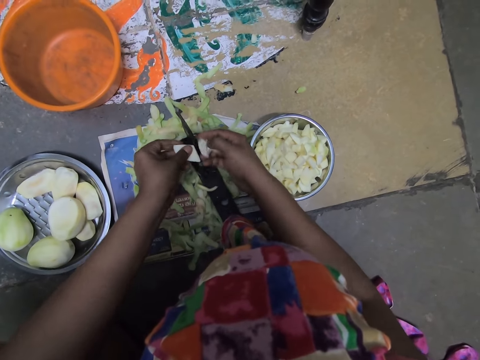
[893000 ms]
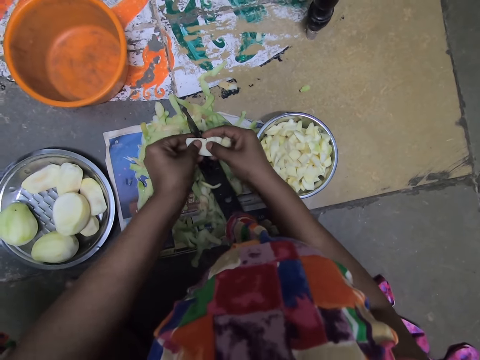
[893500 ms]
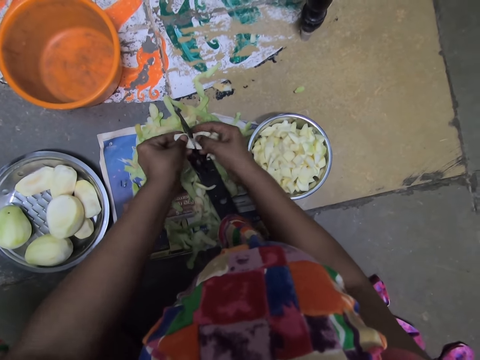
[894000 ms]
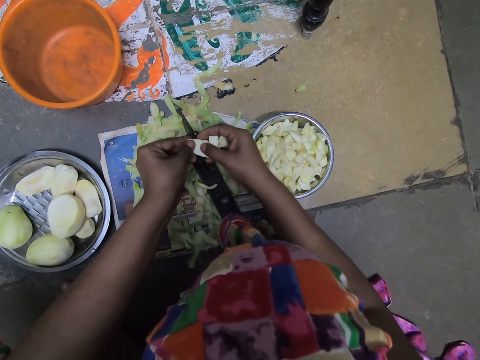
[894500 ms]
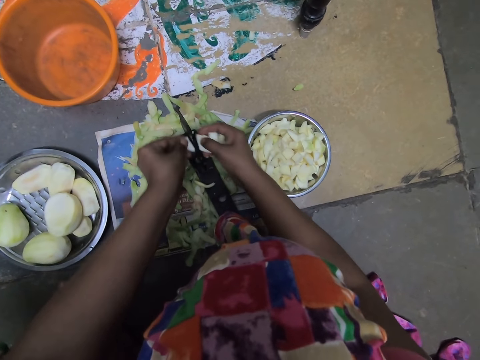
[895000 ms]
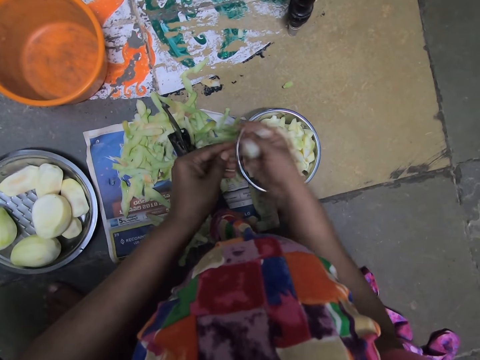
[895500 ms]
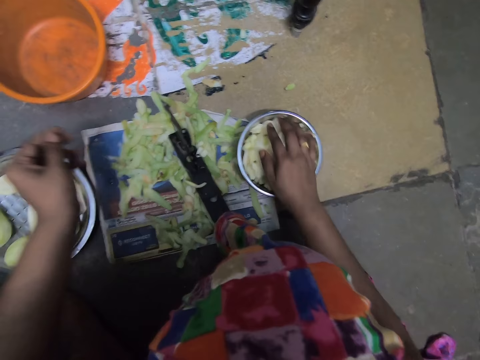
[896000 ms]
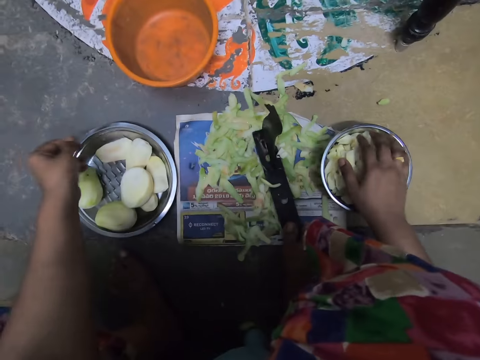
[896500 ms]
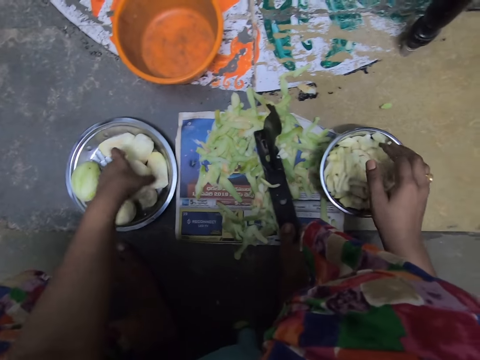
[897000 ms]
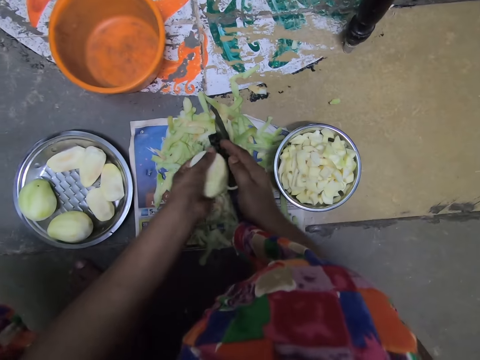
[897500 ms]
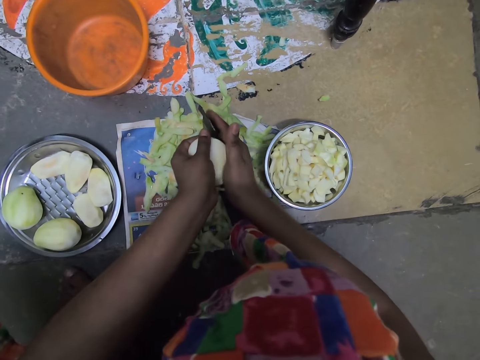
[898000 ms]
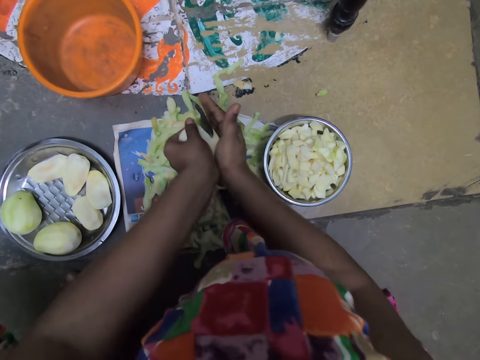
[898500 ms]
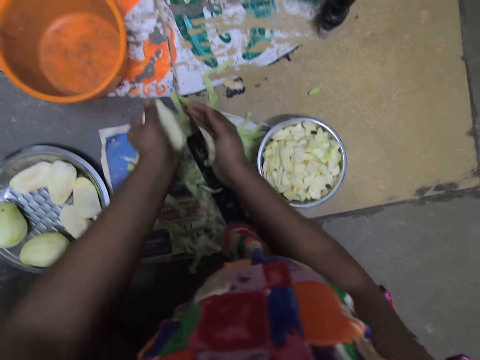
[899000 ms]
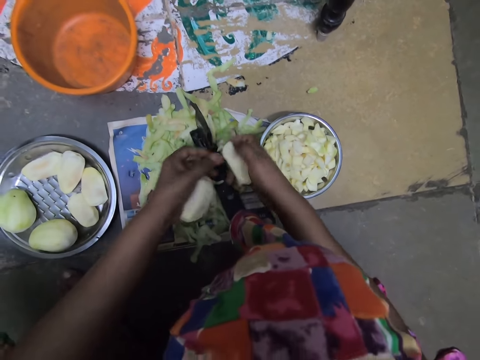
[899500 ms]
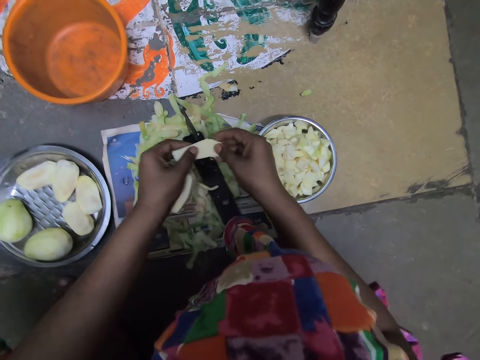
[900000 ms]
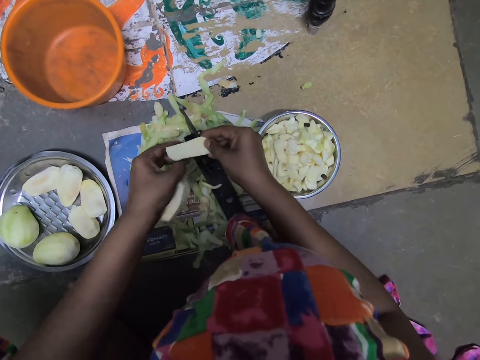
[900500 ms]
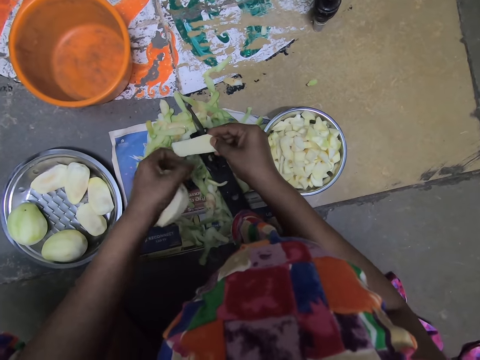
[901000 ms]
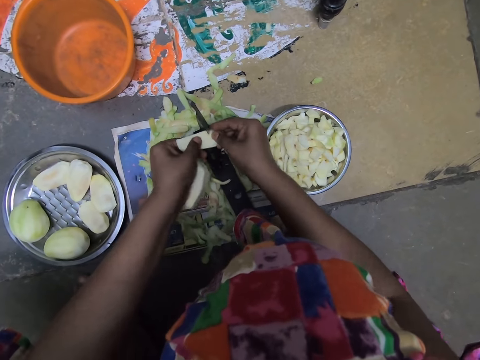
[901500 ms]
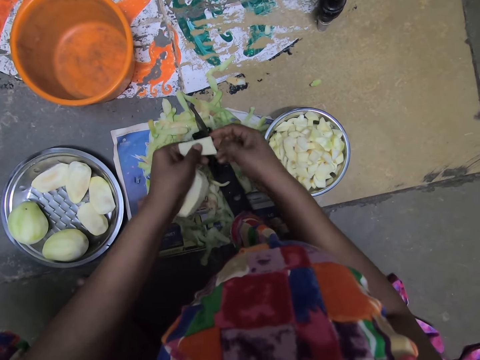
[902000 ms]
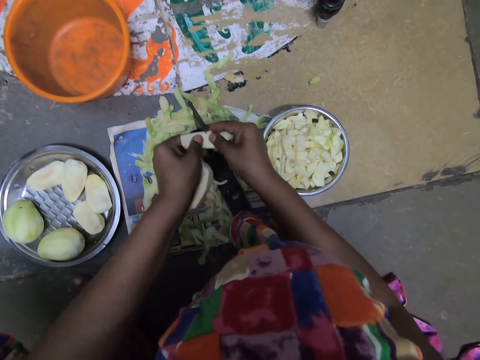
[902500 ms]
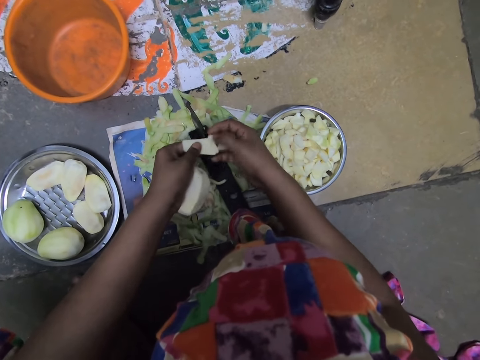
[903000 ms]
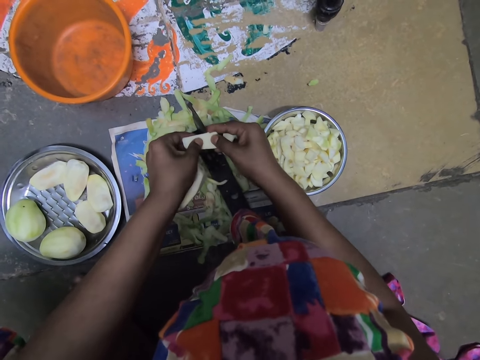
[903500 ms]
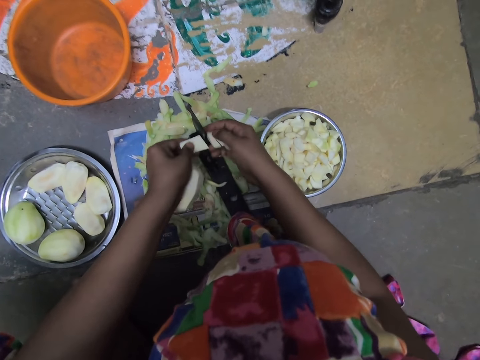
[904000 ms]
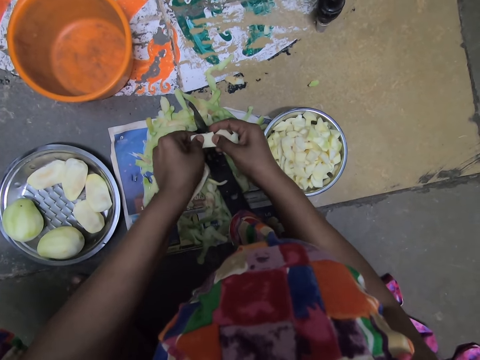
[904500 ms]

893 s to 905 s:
The camera wearer passes the potato chunk in her left hand to her right hand. She drops the potato chunks in her right hand in the bowl on the ground. She picks a potato in the aluminum bowl on the ground with her left hand. She holds the potato in her left hand with both hands. She cuts the potato in her hands with the boti knife on the ground. She holds a potato slice in her right hand with both hands. She cuts the potato slice in her hands into chunks with the boti knife on the ground.

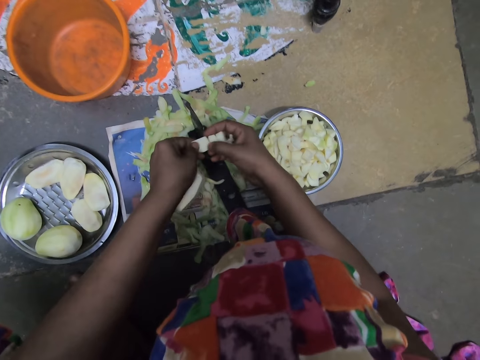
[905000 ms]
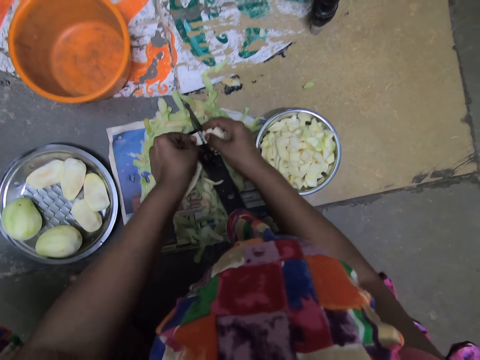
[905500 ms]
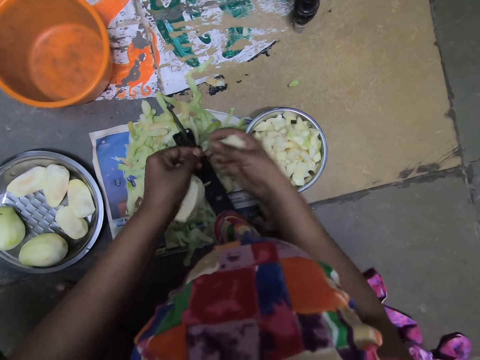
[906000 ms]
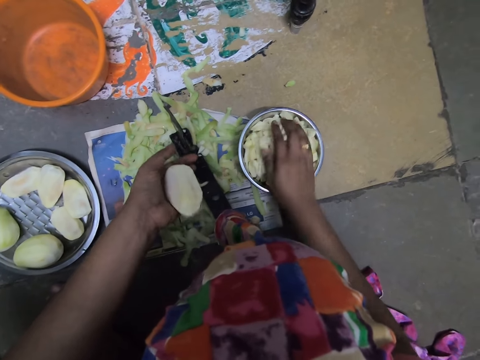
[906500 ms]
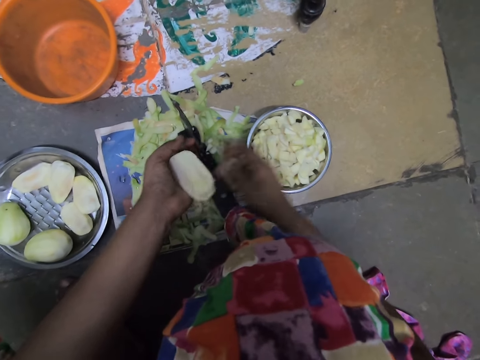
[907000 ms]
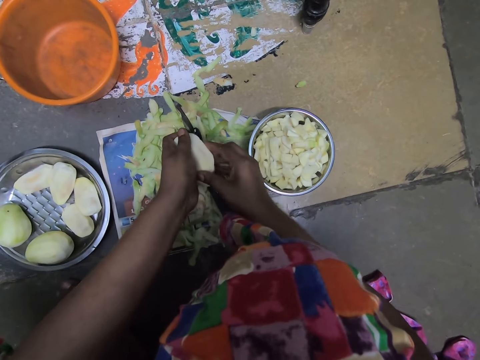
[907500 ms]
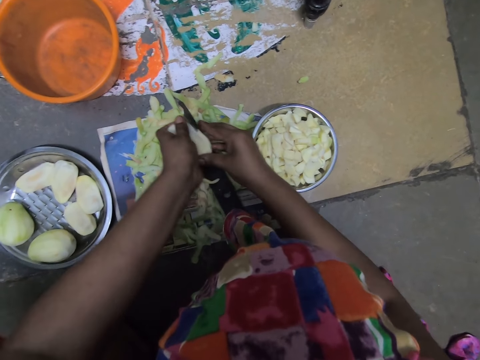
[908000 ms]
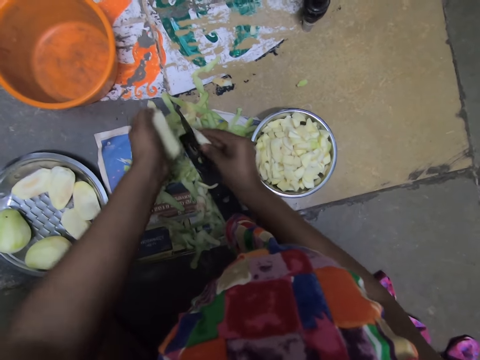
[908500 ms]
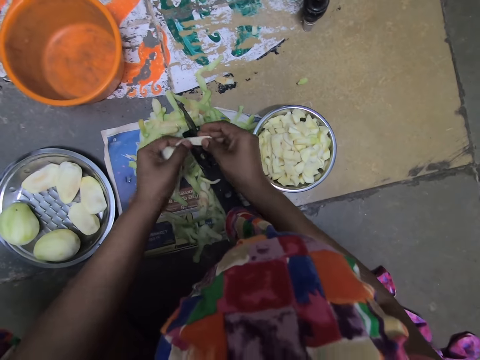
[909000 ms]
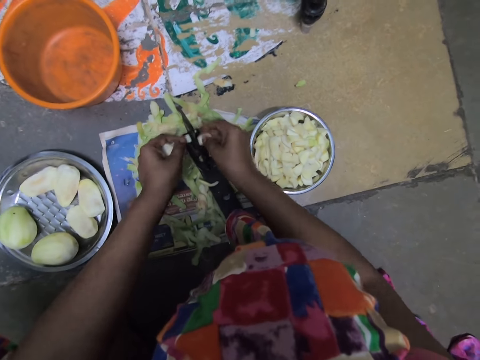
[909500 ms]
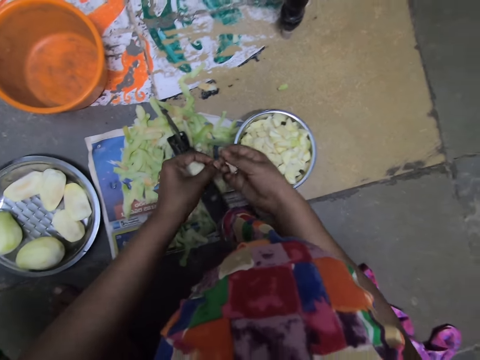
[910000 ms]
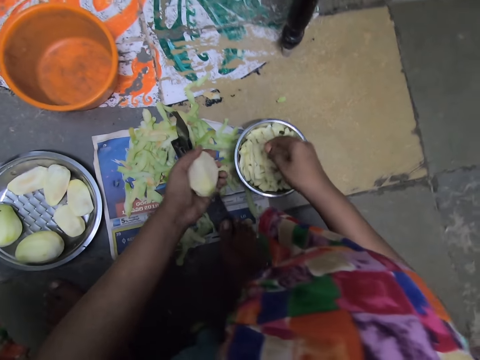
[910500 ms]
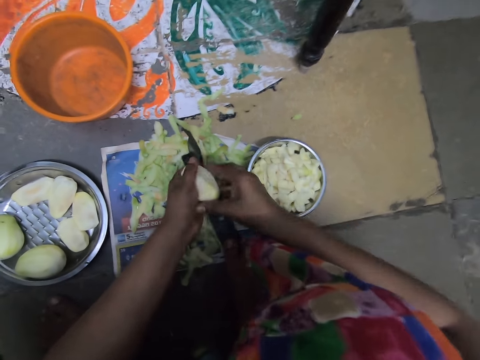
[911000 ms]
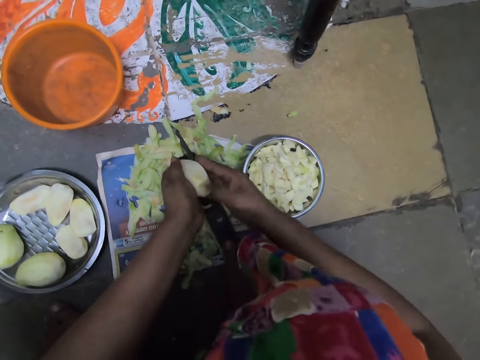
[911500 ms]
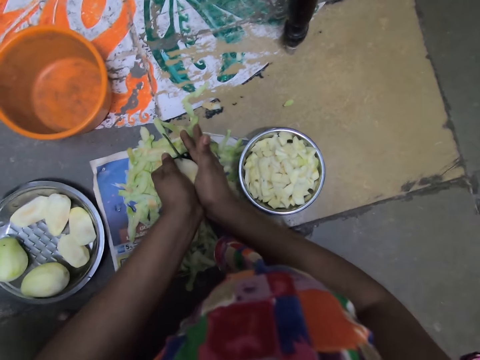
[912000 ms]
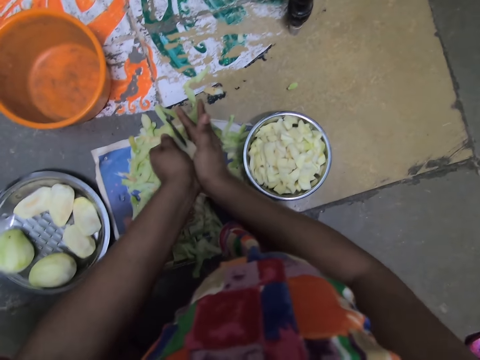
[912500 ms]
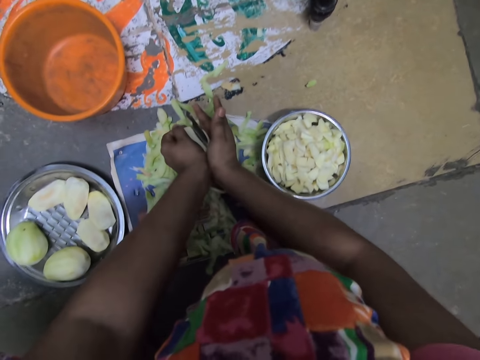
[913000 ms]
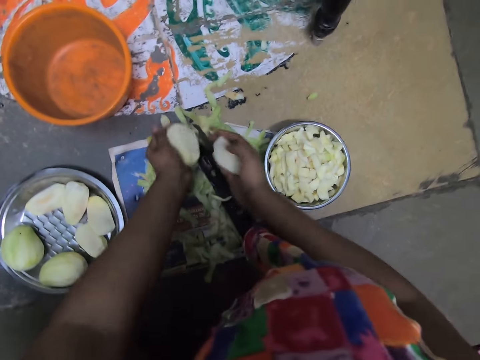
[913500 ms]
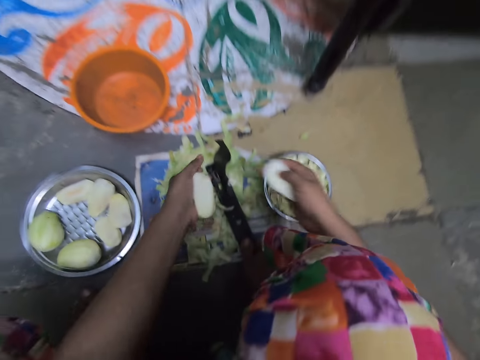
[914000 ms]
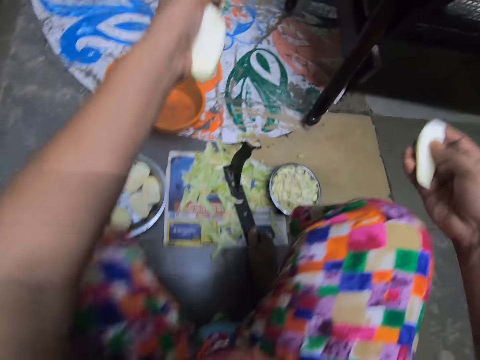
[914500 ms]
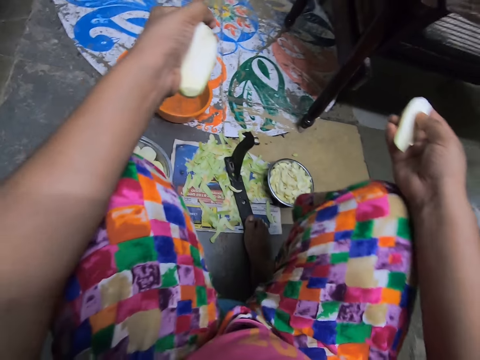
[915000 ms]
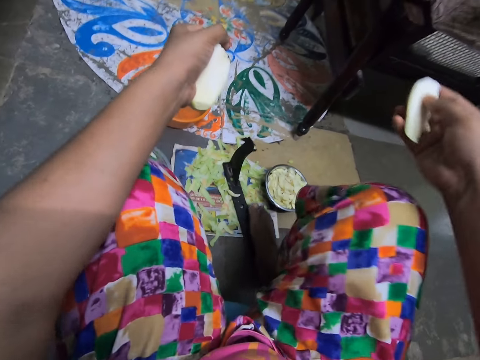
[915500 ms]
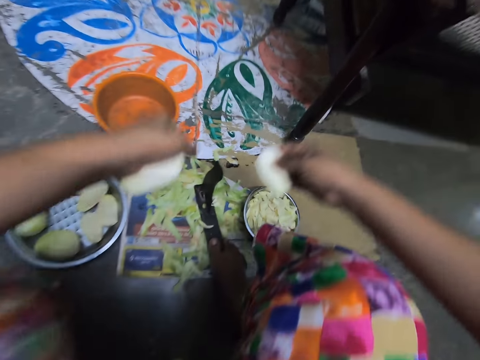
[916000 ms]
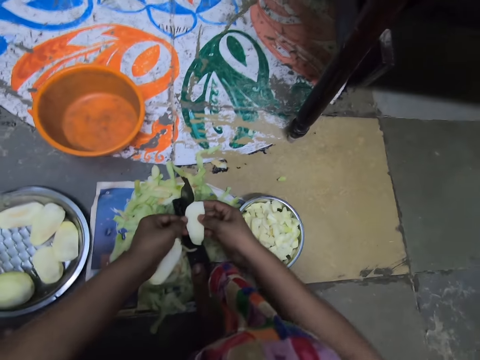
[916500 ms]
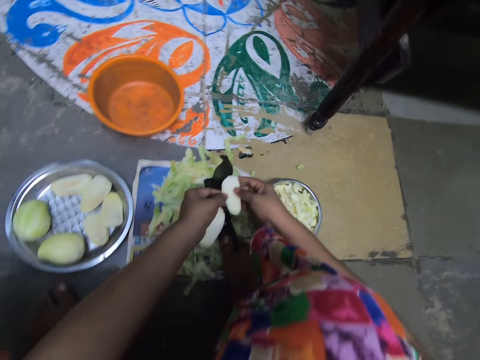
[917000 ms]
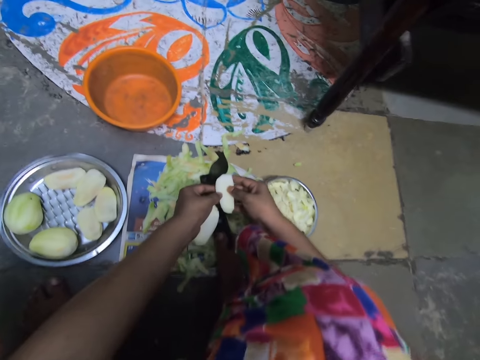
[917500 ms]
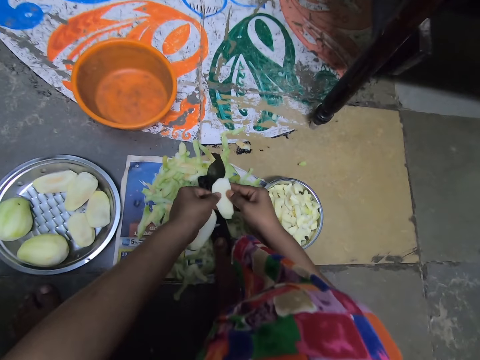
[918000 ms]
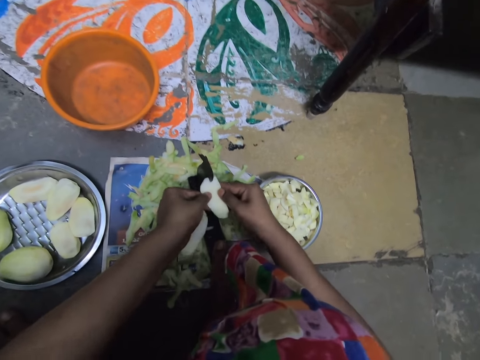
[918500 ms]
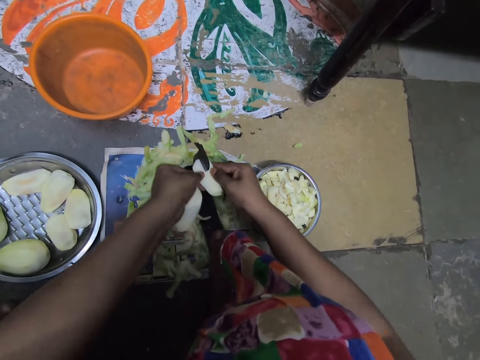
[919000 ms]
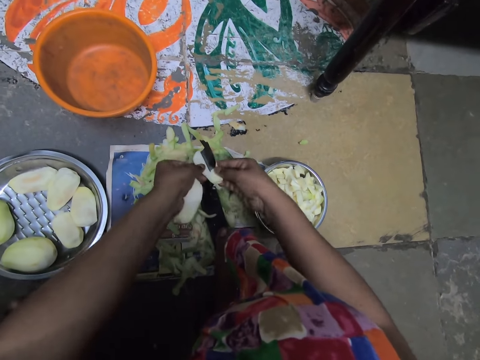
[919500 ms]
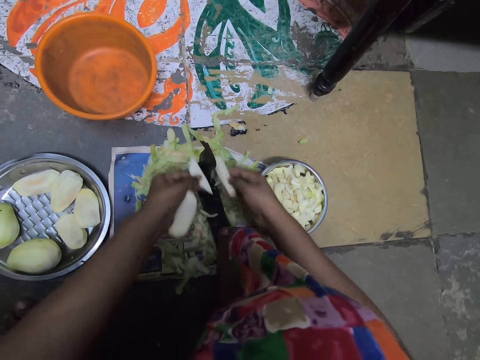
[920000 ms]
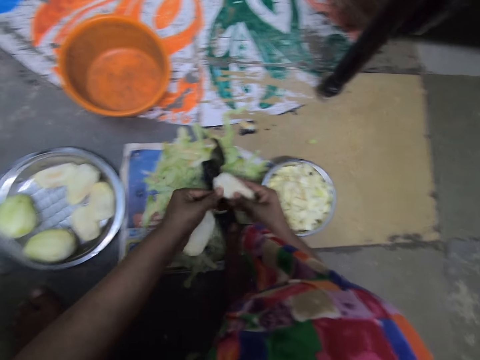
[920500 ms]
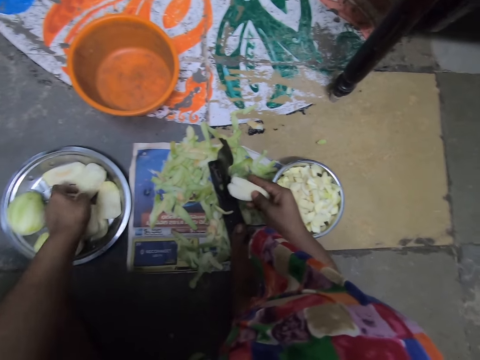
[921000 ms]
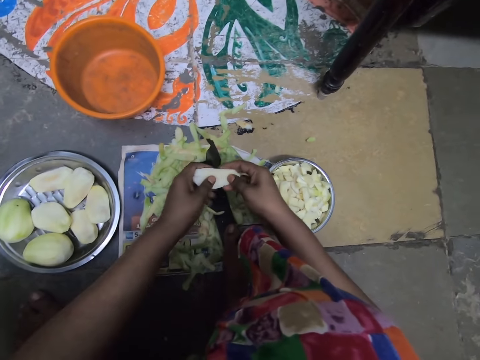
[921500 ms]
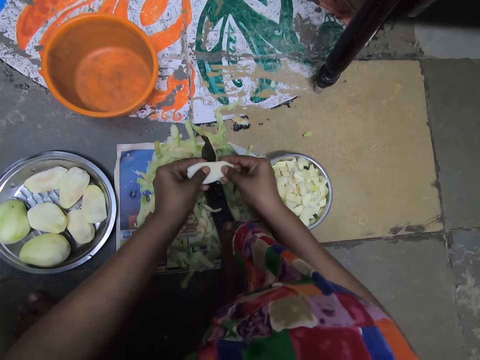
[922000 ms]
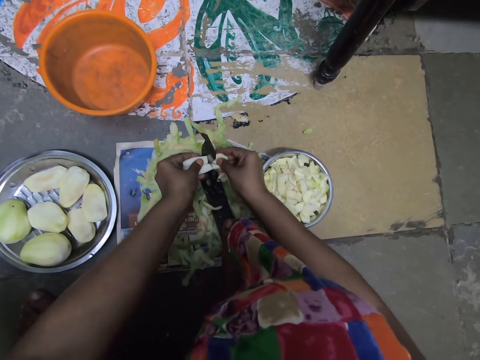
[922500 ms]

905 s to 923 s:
The camera wearer passes a potato chunk from her left hand to her right hand. She drops the potato chunks in her right hand in the bowl on the ground. She holds the potato in her left hand with both hands. She cuts the potato in her hands with the boti knife on the ground. She holds the potato chunk in her right hand with both hands. She cuts the potato chunk in her hands with the boti knife on the ground. She passes the potato chunk in her left hand to her right hand. She drops the potato chunks from her right hand in the bowl on the ground. She holds the potato in her left hand with both hands. She cuts the potato in her hands with the boti knife on the ground. She holds a potato slice in her left hand with both hands. She cuts the potato slice in her hands with the boti knife on the ground. She passes a potato slice from her left hand to her right hand. She drops the potato in her left hand in the aluminum bowl on the ground. She holds the potato slices in her right hand with both hands. She cuts the potato slices in her hands into chunks with the boti knife on the ground.
